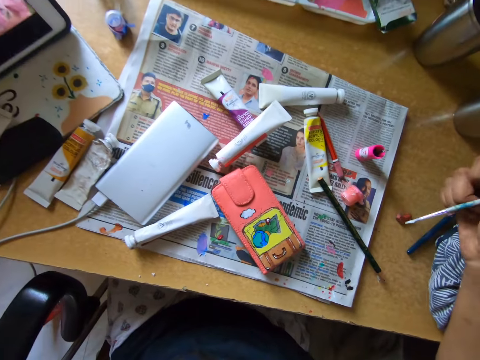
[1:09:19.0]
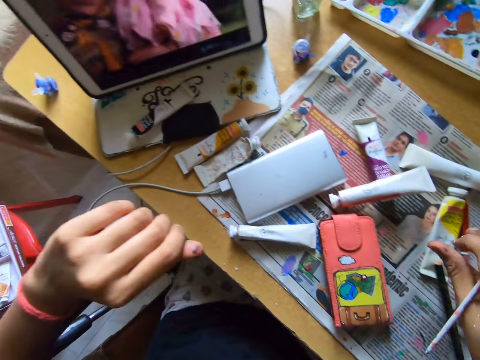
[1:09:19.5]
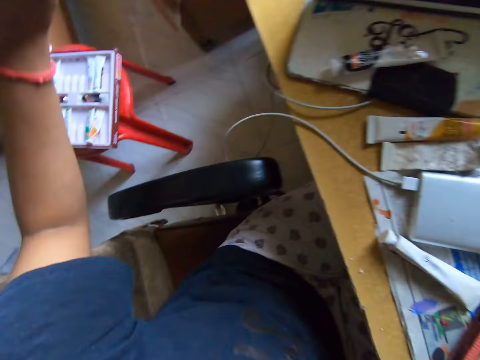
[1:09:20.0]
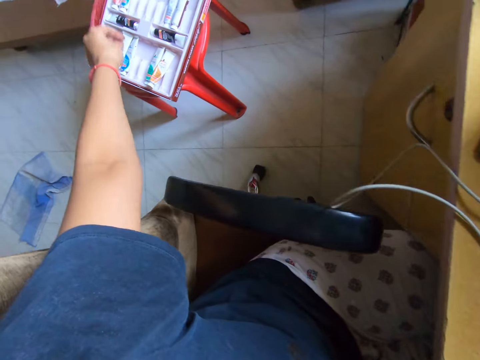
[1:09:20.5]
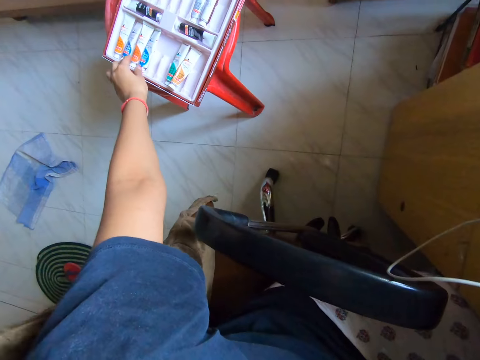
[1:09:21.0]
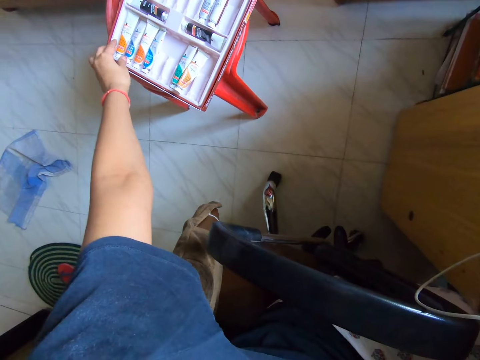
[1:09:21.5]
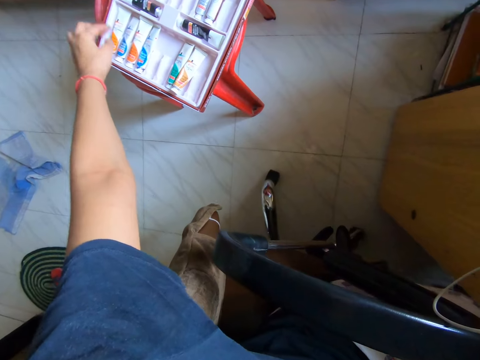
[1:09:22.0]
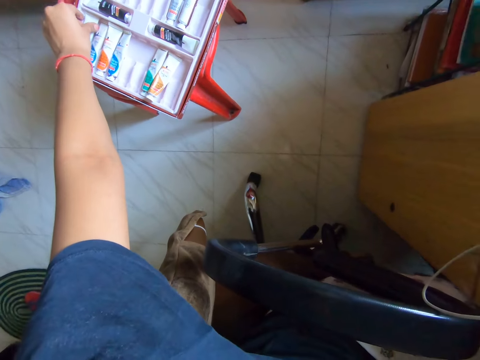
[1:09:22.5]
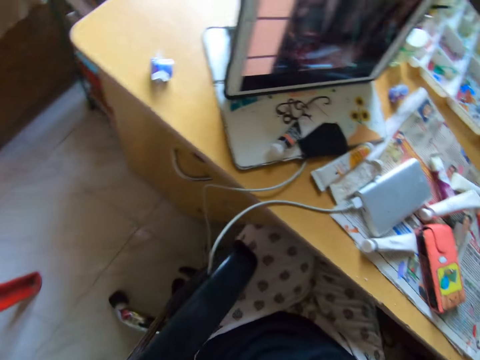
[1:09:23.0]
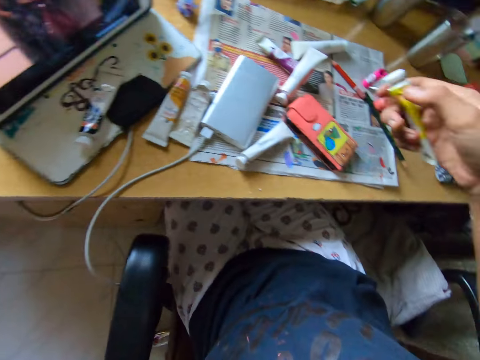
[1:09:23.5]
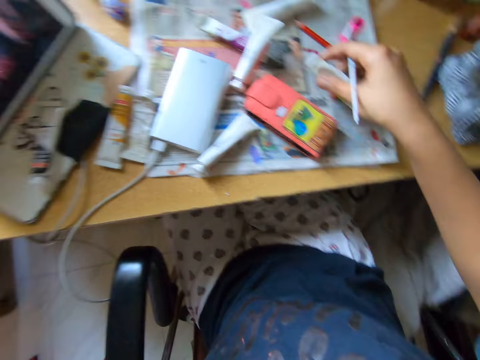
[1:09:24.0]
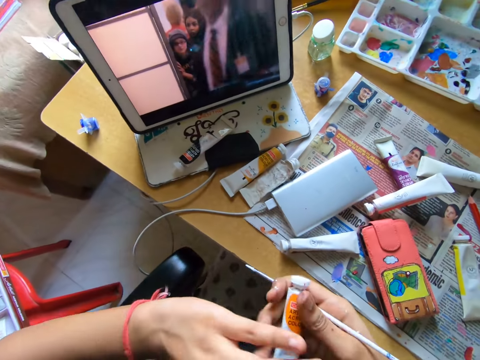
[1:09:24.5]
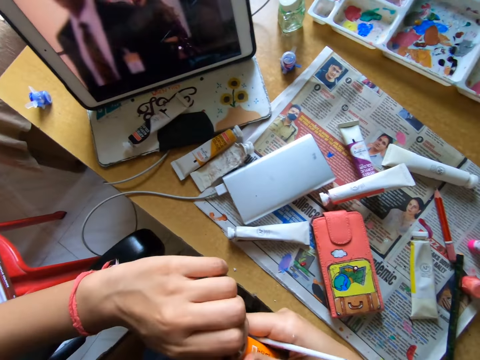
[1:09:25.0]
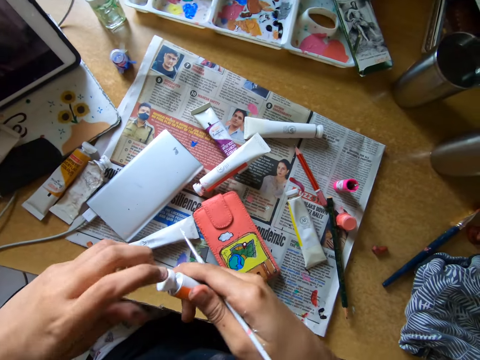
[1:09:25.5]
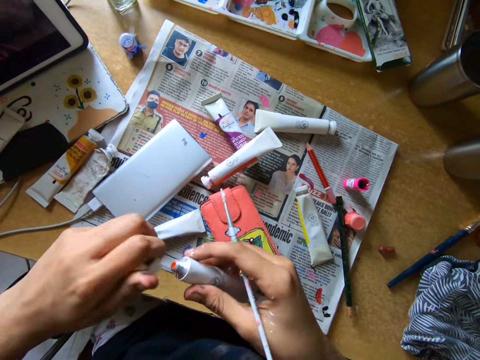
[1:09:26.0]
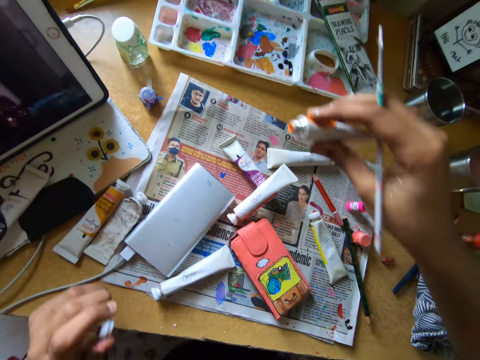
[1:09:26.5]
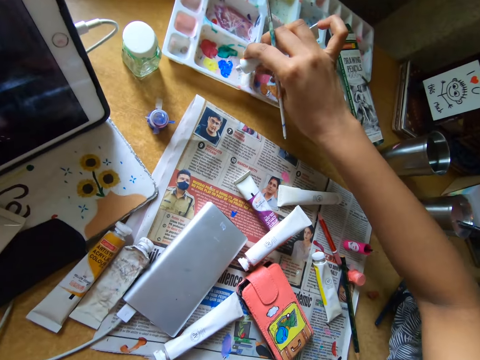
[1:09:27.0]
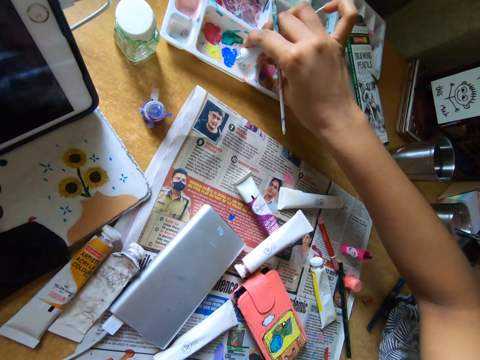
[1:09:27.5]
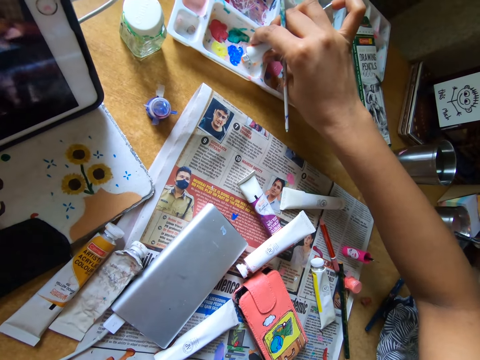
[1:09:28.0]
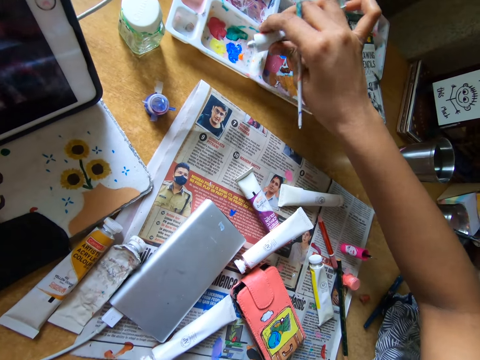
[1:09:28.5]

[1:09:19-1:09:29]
The camera wearer looks around. She picks a tube or paint can from the table. She picks the tube from the tray on the stool on her left side. She looks around. She puts the paint can on top of a newspaper. She opens the tube. She puts some paint from the tube into the paint tray on the table.

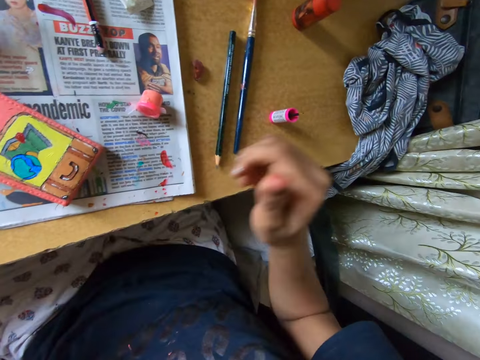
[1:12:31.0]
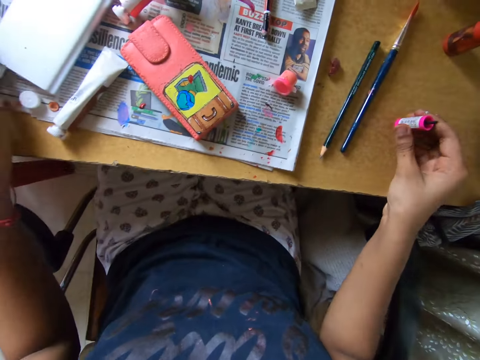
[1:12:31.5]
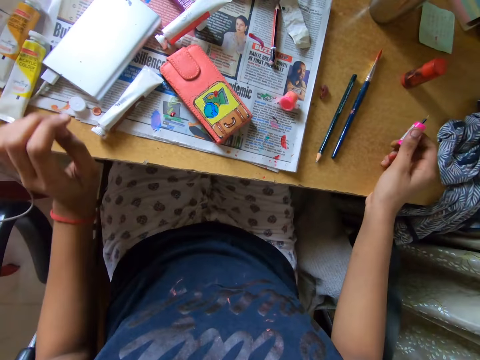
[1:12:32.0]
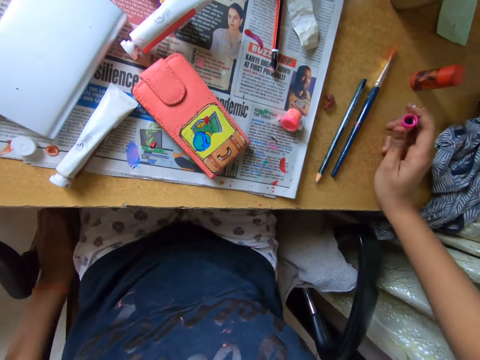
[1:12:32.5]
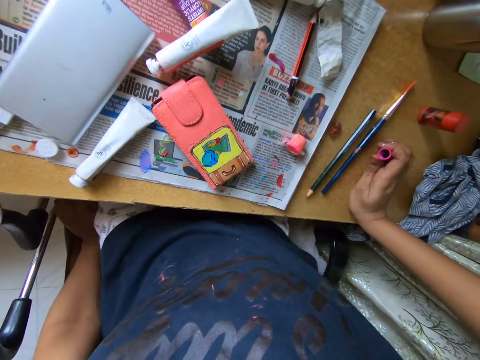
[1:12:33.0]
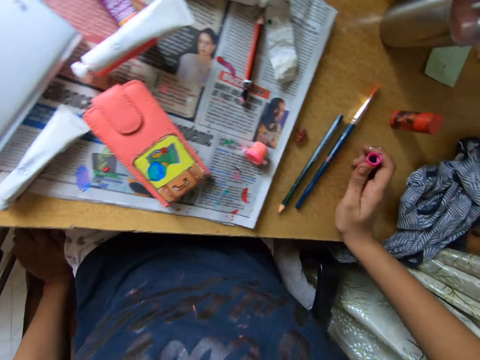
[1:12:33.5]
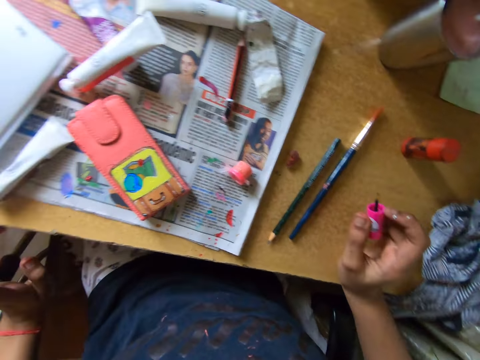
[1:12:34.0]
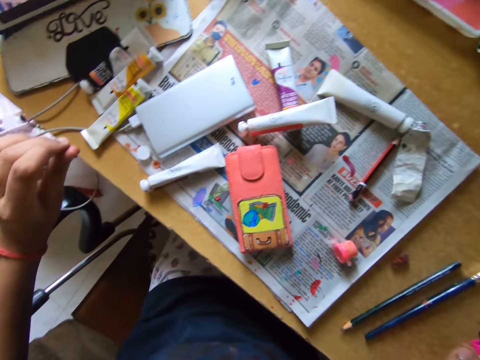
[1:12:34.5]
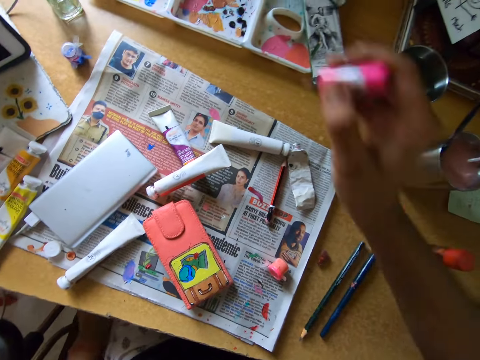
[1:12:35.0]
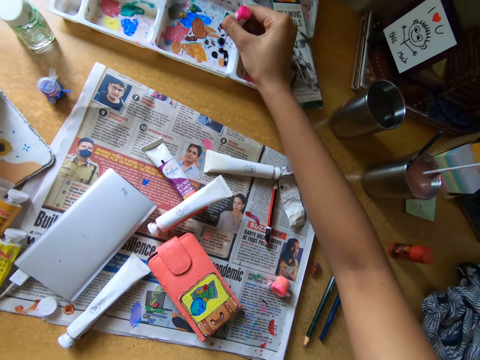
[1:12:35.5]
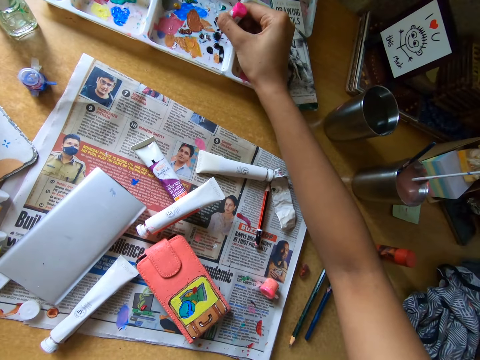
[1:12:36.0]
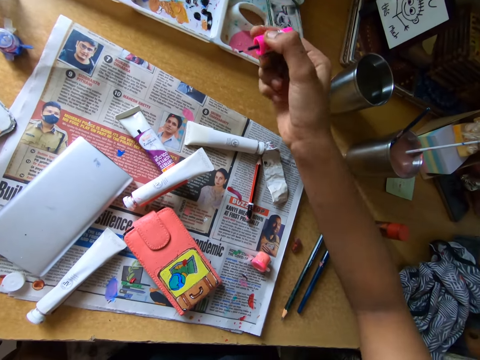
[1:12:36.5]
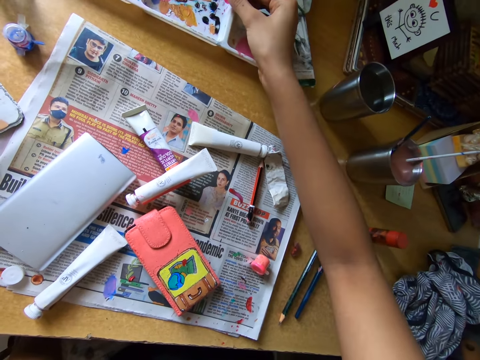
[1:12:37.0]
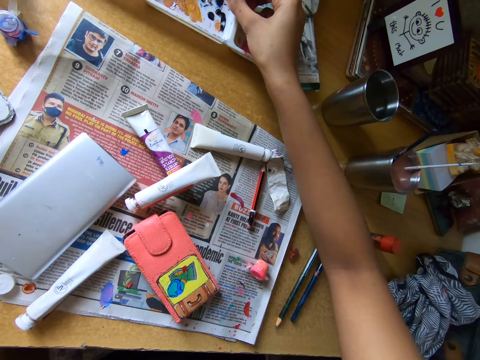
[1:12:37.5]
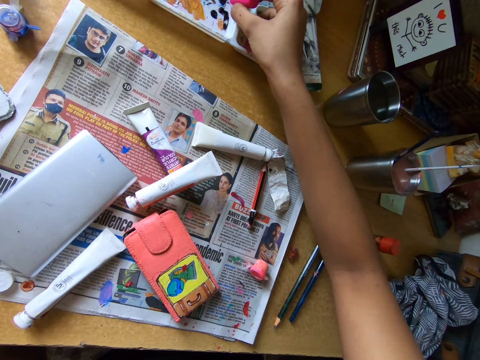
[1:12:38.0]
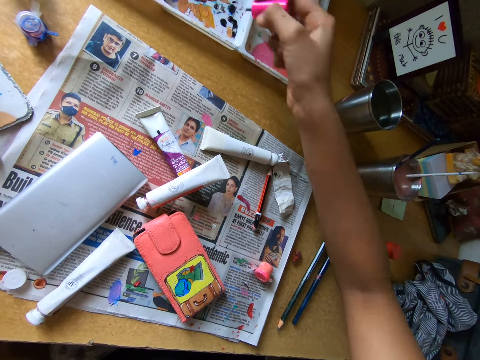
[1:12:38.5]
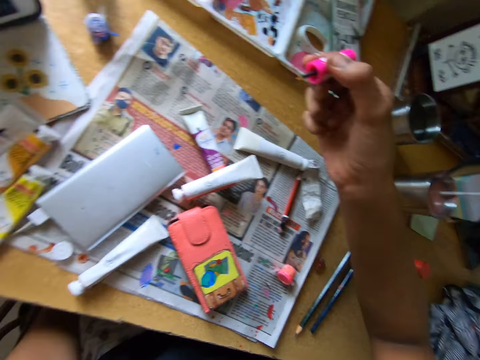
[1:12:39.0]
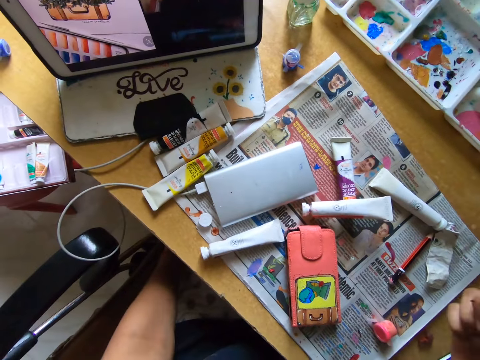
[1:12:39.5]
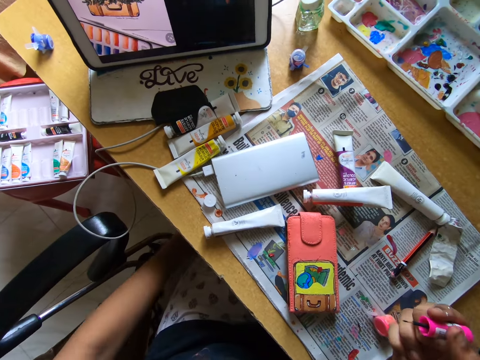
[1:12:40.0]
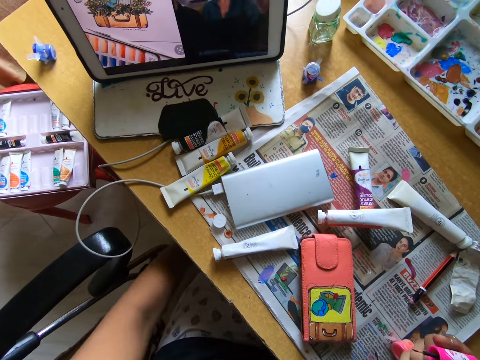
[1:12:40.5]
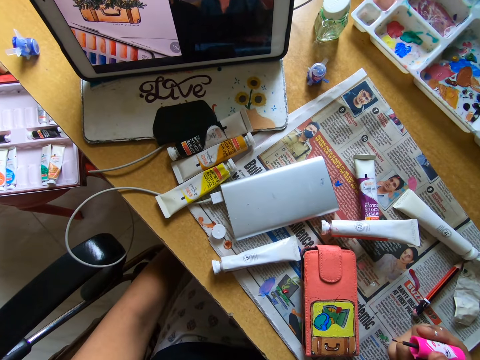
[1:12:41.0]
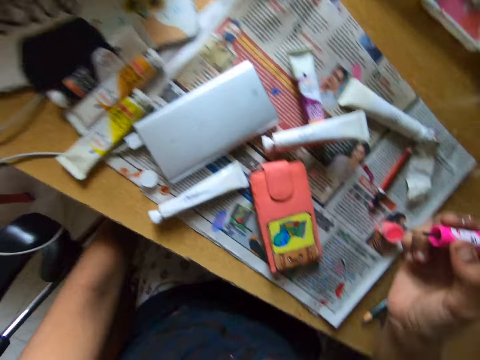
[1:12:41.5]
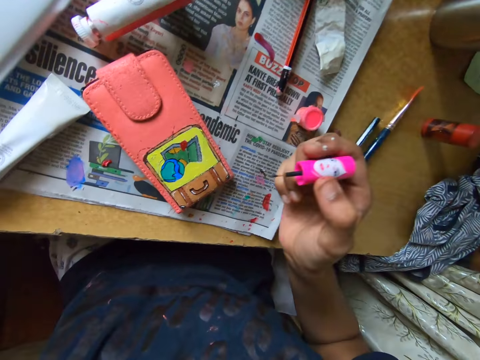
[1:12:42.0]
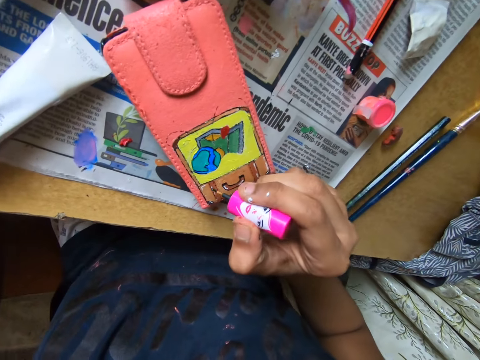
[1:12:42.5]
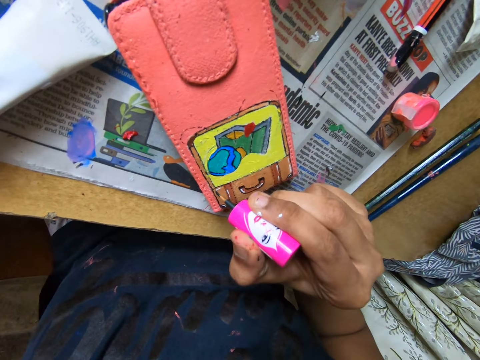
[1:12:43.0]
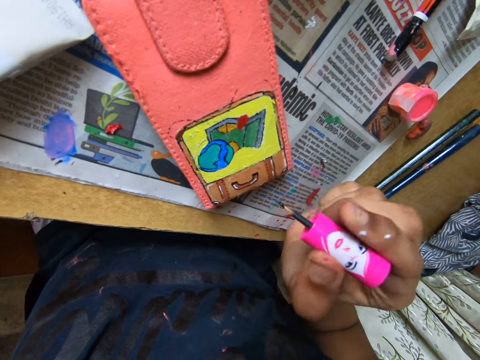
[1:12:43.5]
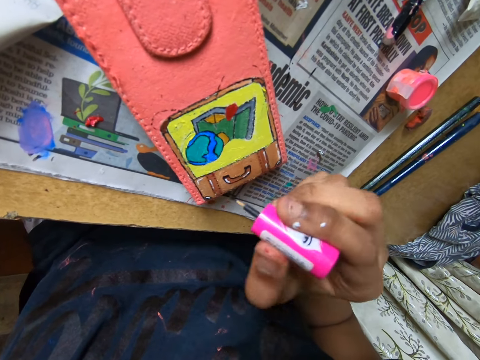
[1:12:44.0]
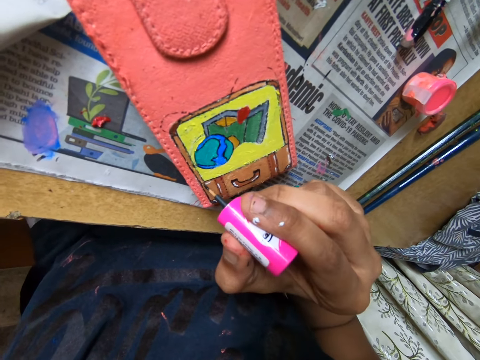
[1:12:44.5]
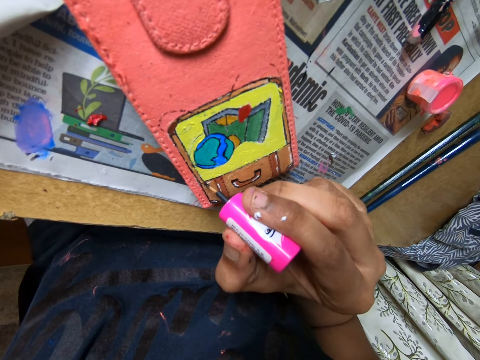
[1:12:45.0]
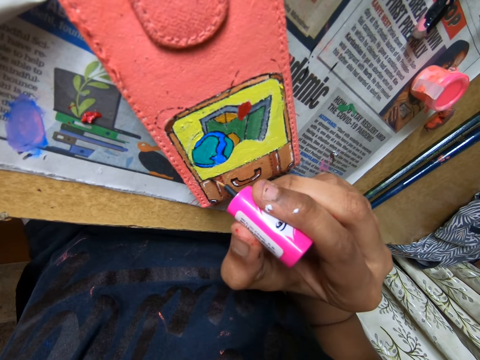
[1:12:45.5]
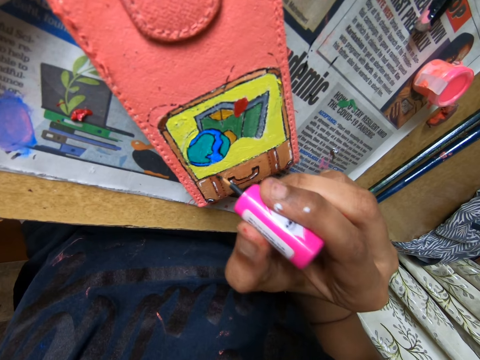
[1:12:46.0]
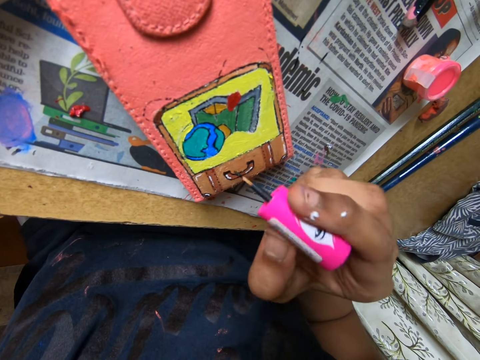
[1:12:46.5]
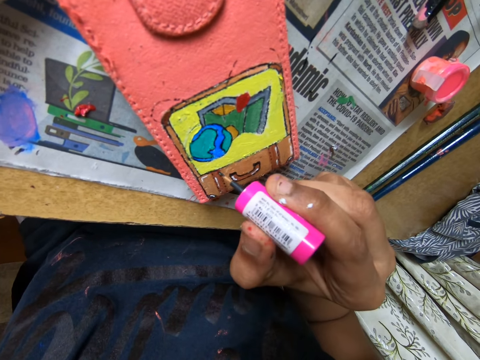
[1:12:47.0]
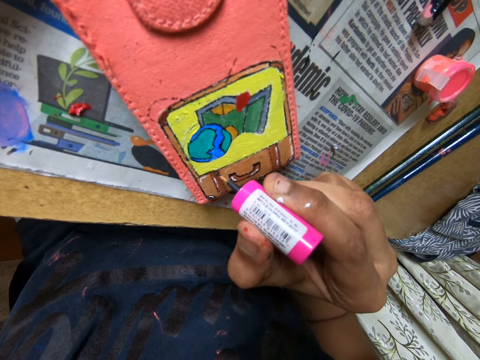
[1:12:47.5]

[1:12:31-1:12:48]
The camera wearer picks a paintbrush or paint marker from the table with her right hand. She places her left hand on a chair in the apartment. She adjusts their posture. She looks around. She rubs the paint marker on a paint tray. She gets paint from a paint palette on the table with her right hand. She watches on a tablet. She paints the phone pouch with the paintbrush in her right hand.
